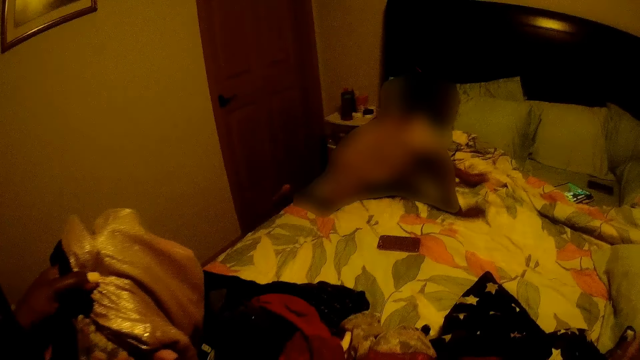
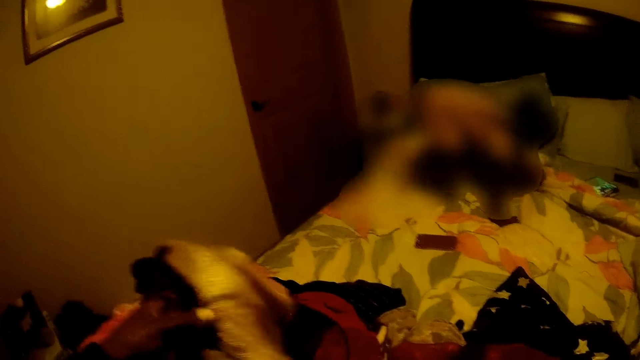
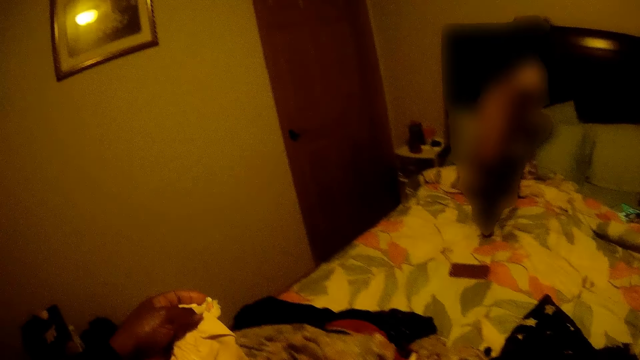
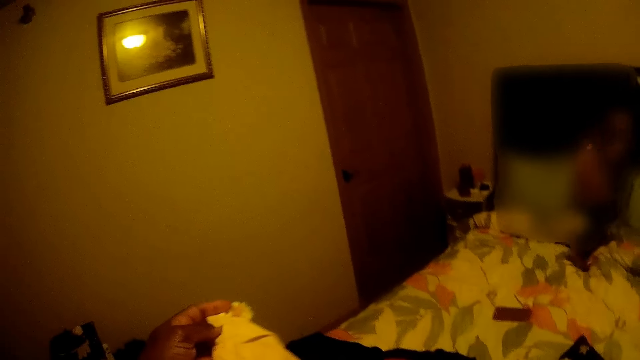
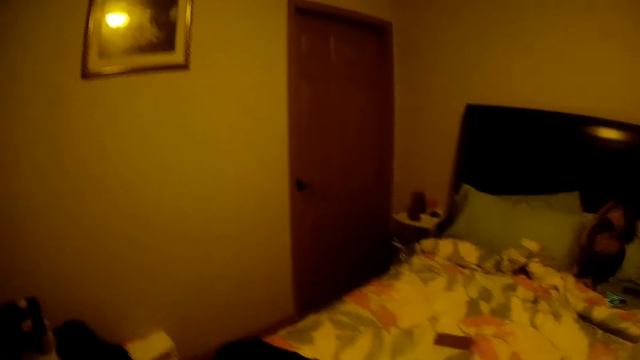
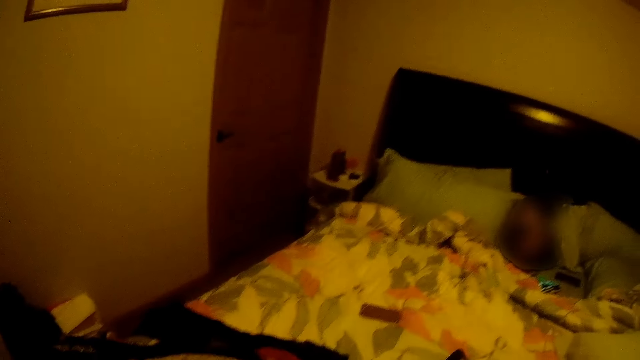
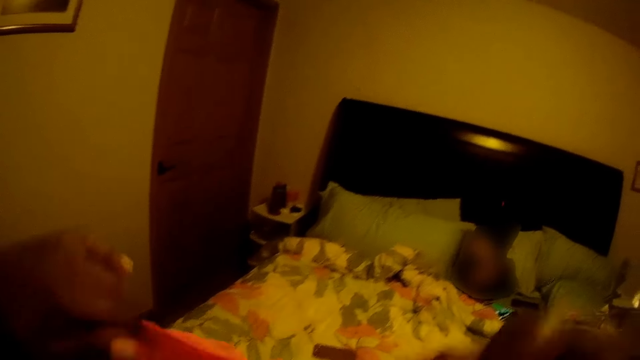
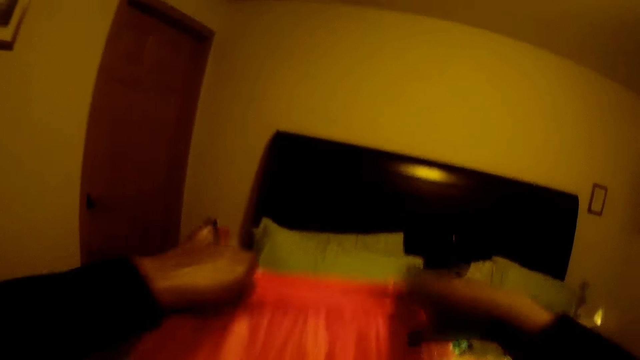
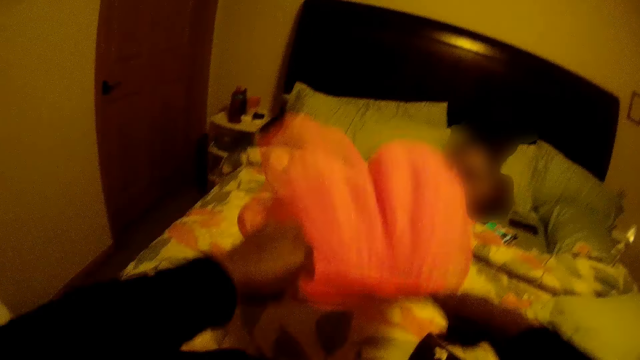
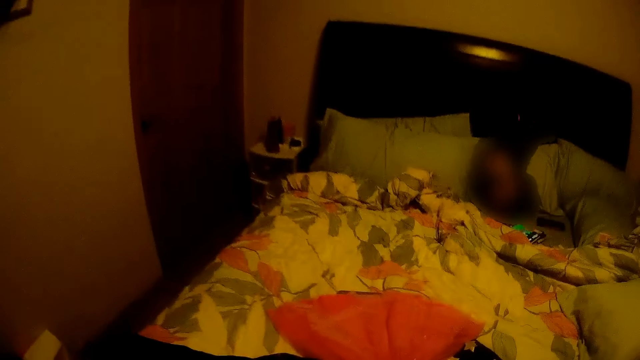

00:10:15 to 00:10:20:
The girl jumps on the bed. The camera wearer arranges the cloth on the bed with both hands.

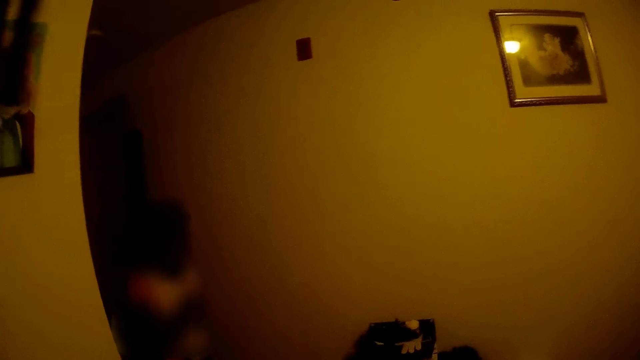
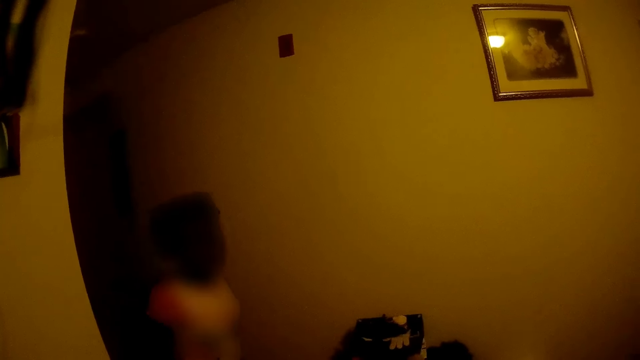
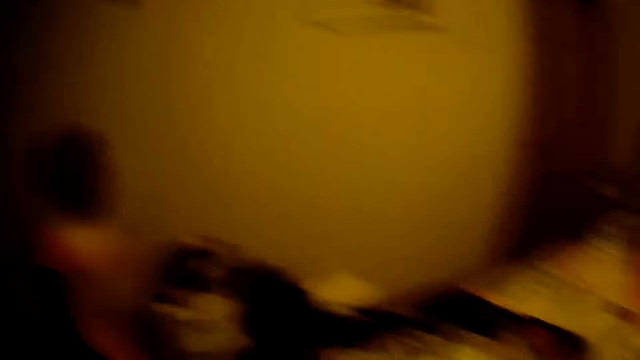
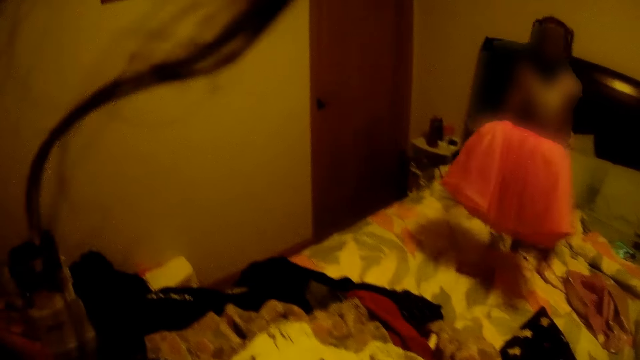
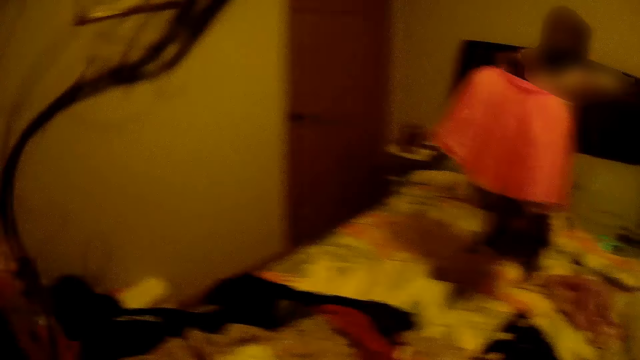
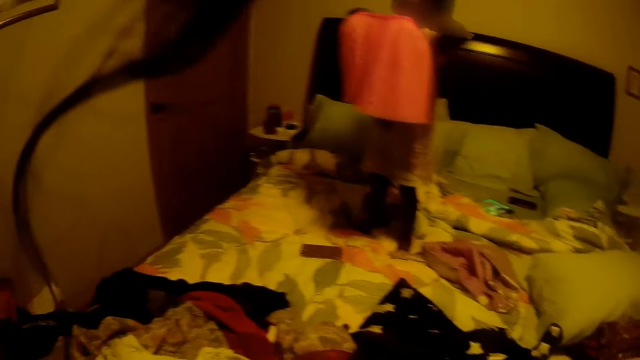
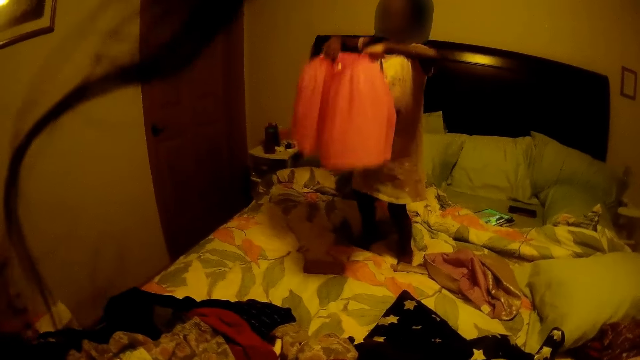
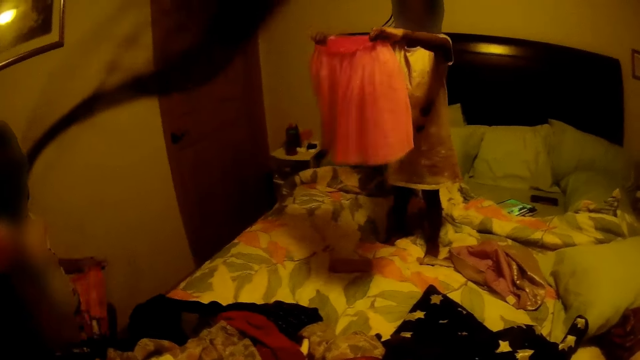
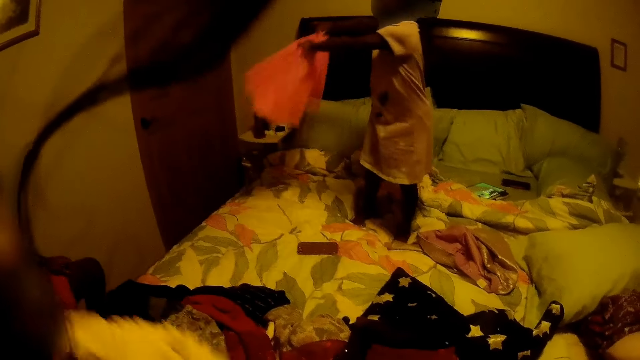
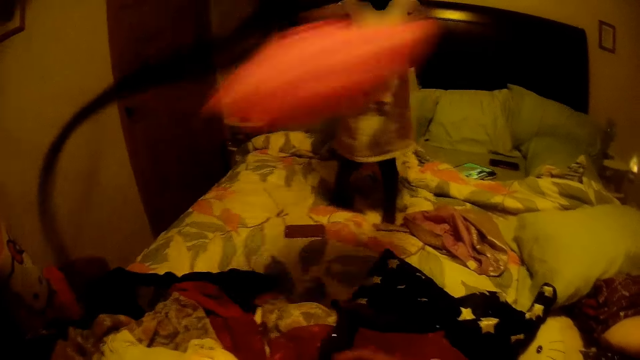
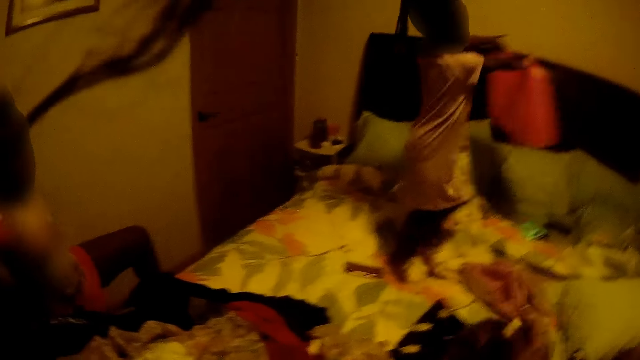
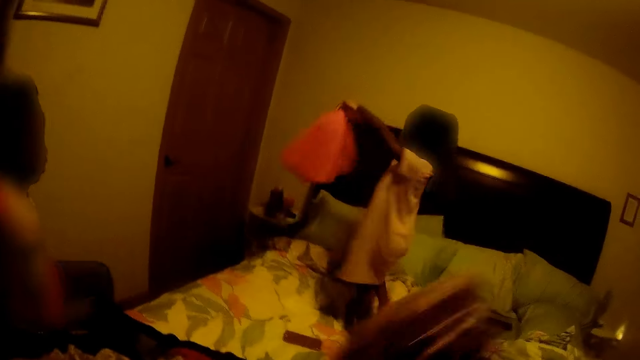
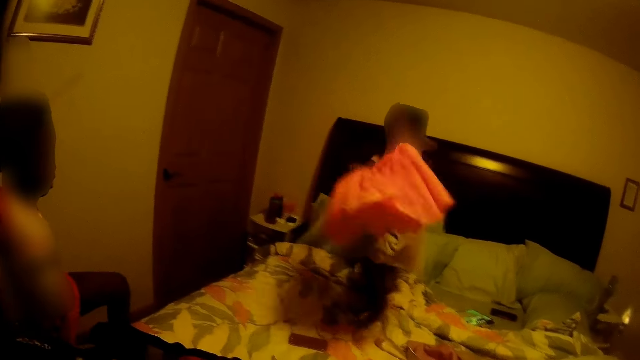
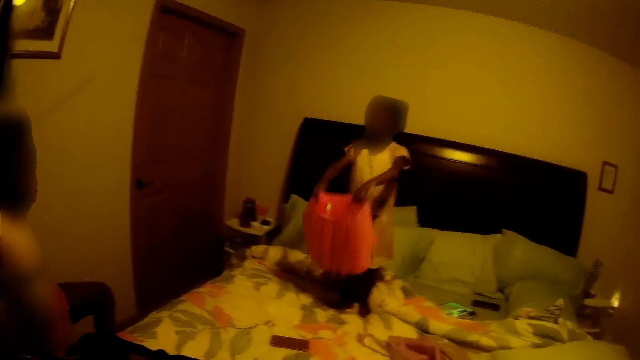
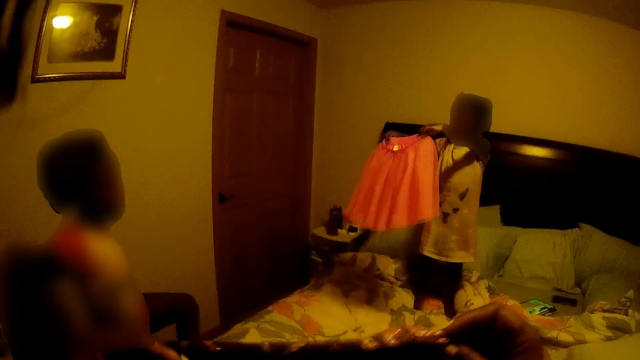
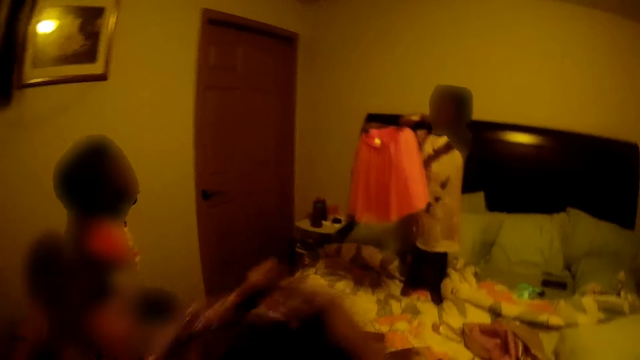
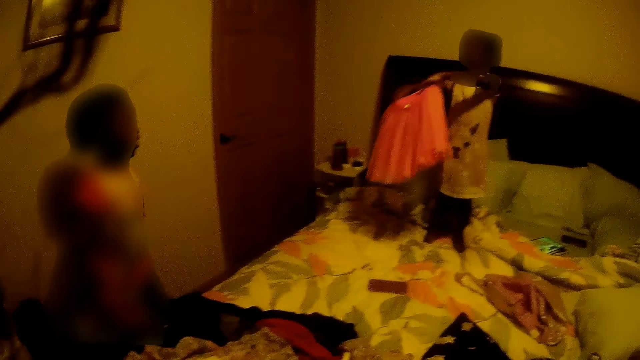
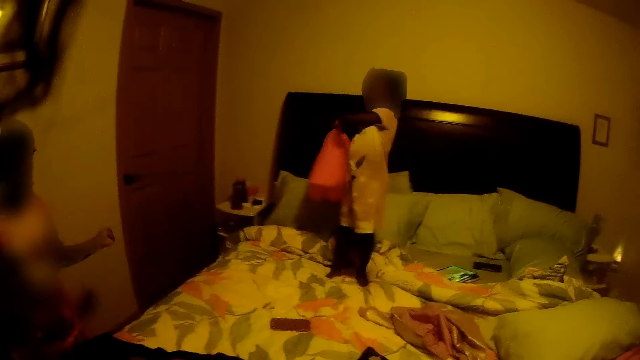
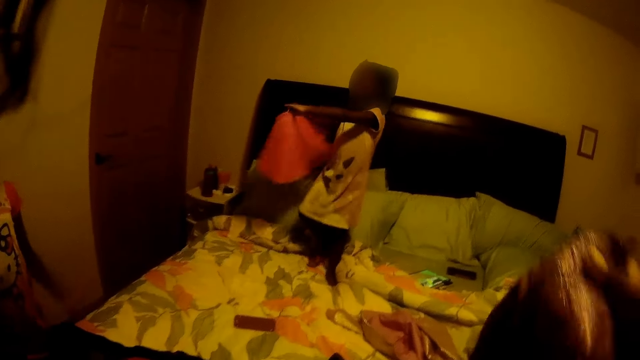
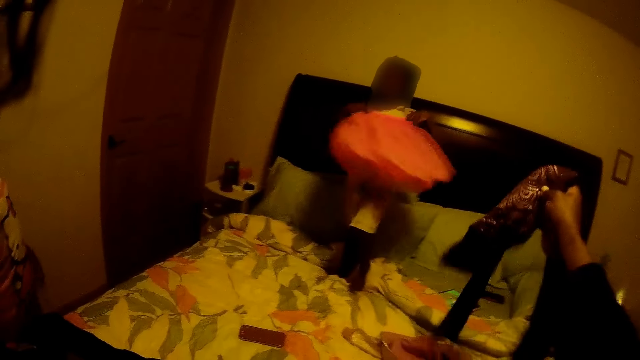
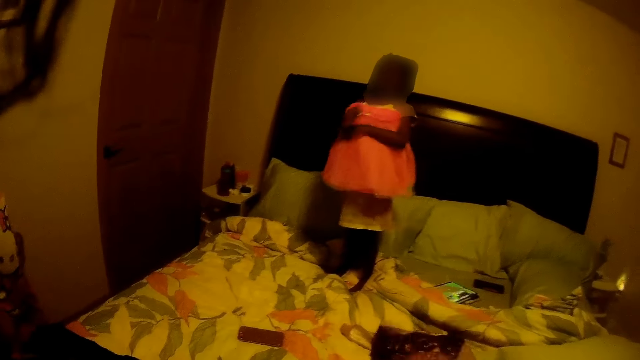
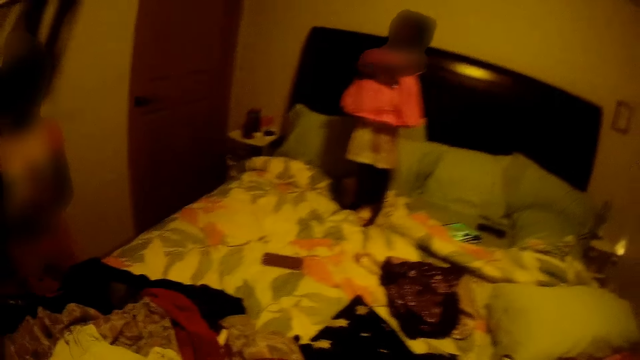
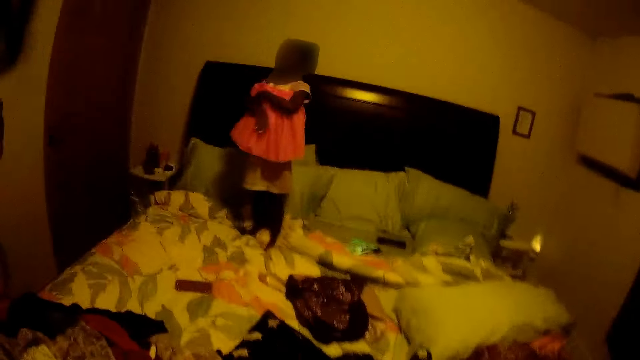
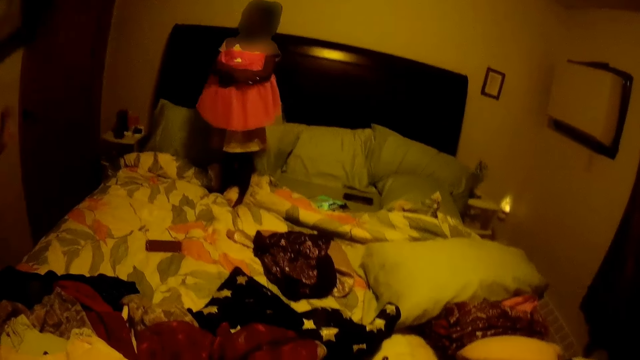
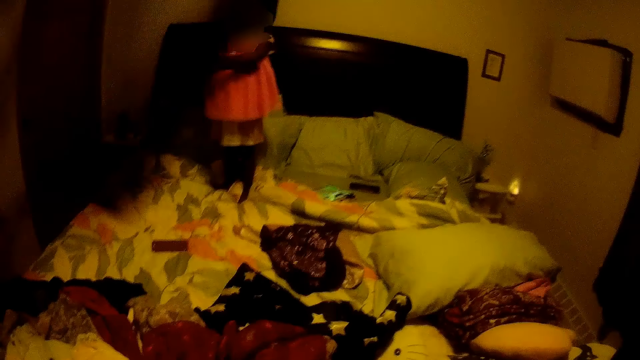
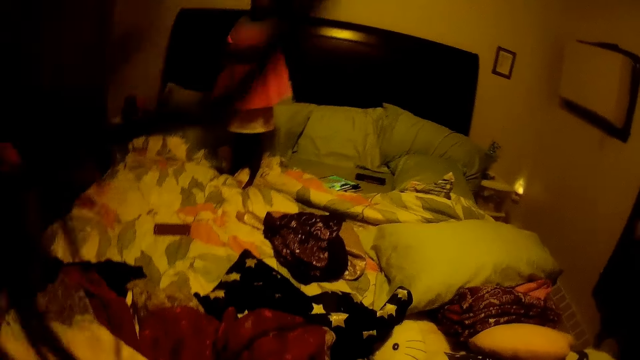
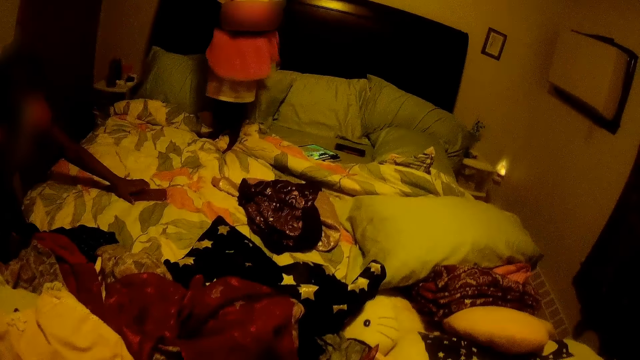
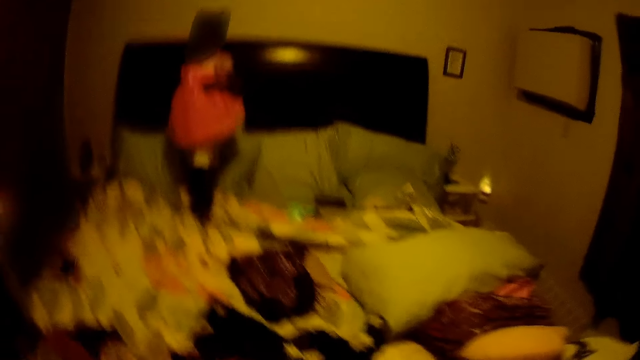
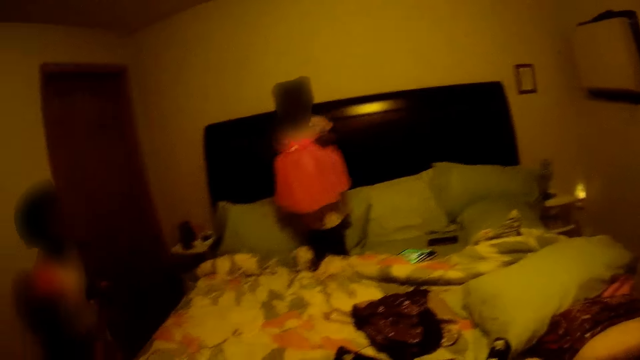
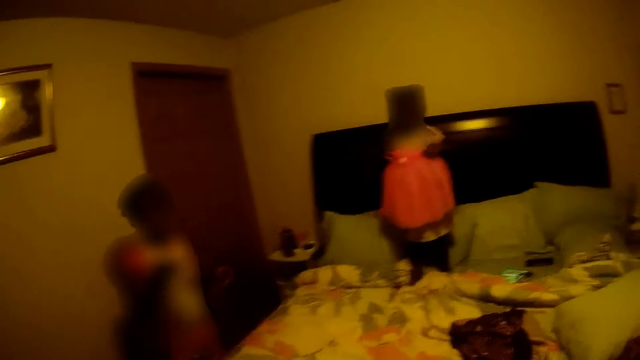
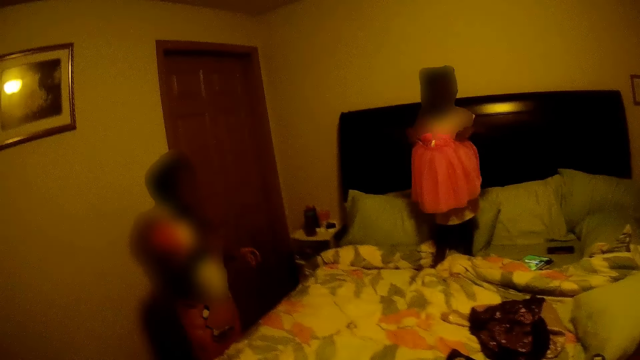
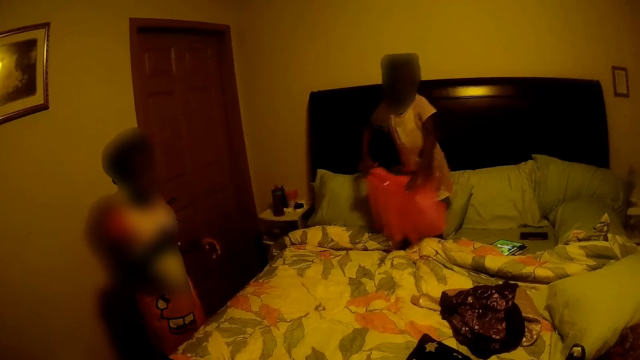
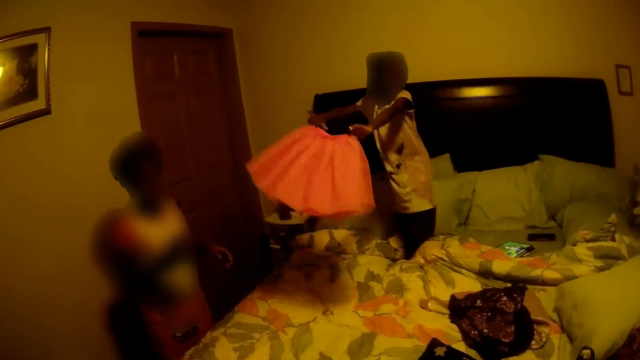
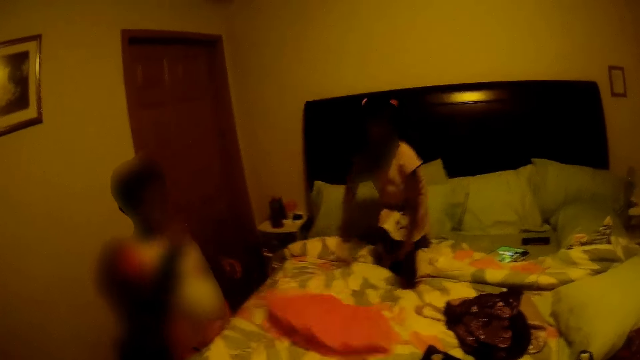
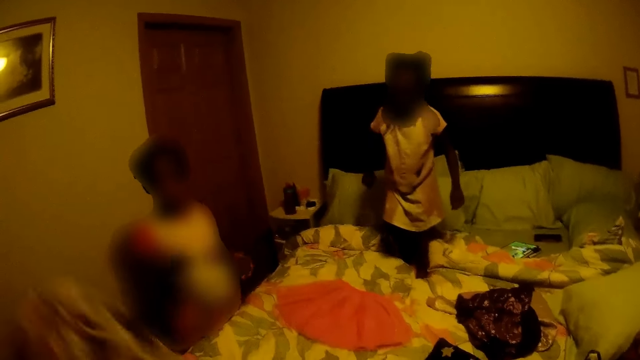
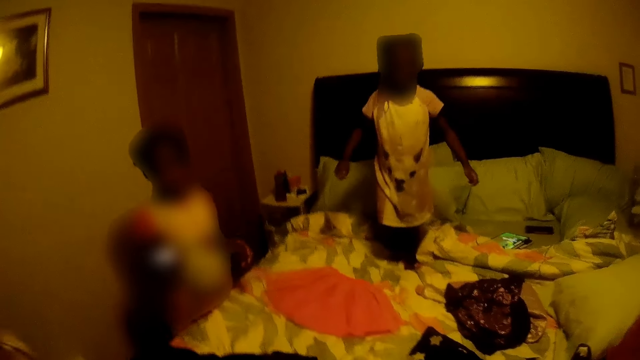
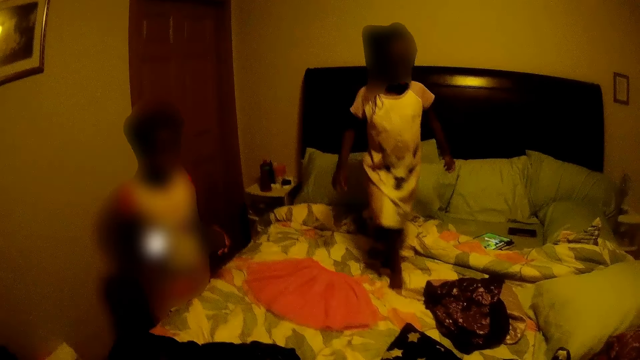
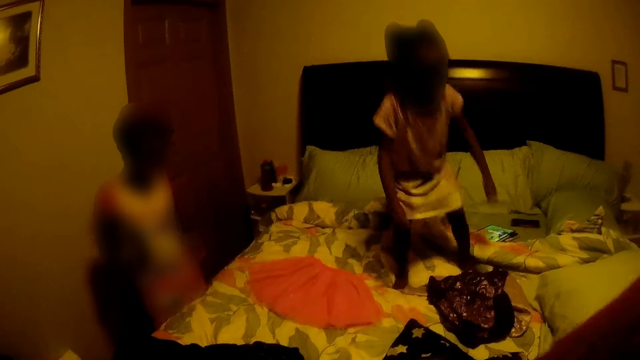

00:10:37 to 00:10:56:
The girl picks the cloth up from the bed with both hands. The camera wearer folds the clothes. She drops the cloth on the bed with her right hand. Another girl picks a cellphone from the bed with her left hand. The first girl drops the cloth on the bed with both hands.
